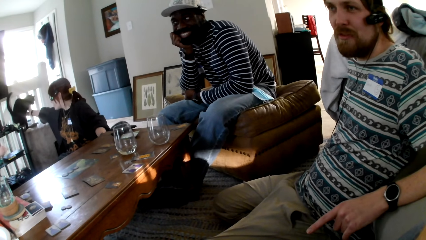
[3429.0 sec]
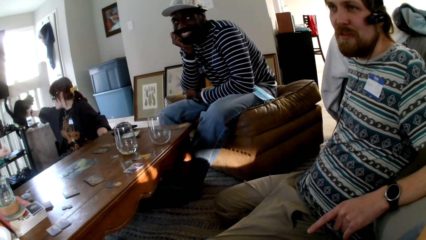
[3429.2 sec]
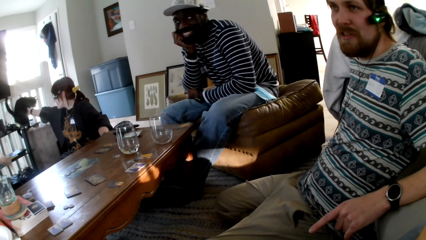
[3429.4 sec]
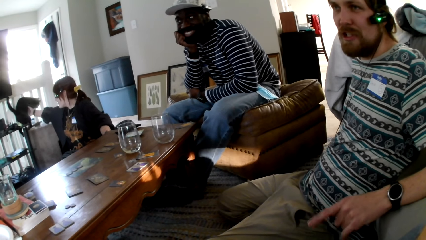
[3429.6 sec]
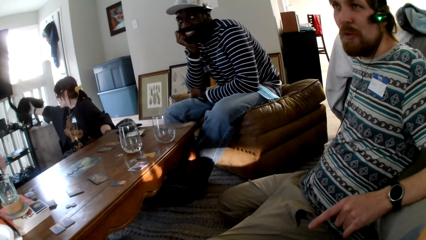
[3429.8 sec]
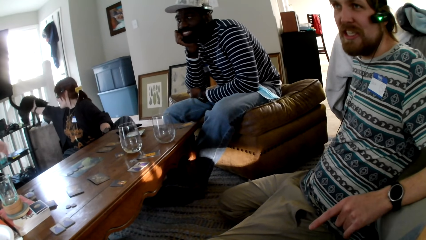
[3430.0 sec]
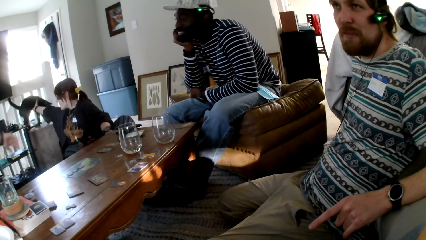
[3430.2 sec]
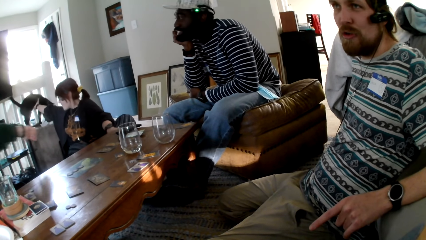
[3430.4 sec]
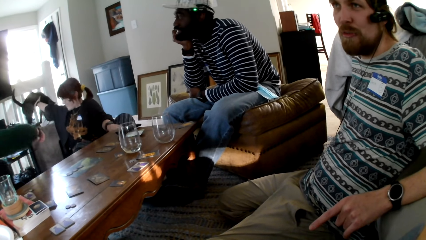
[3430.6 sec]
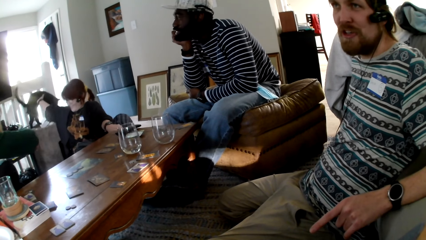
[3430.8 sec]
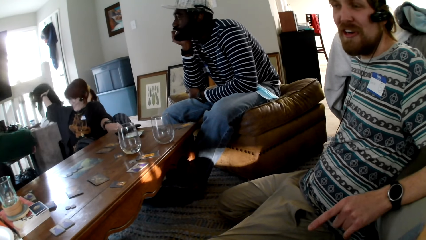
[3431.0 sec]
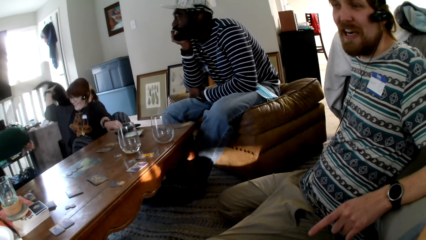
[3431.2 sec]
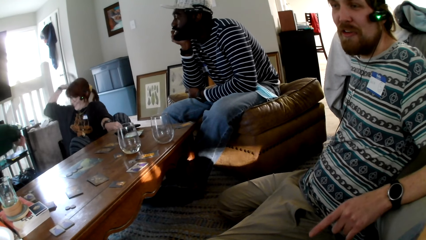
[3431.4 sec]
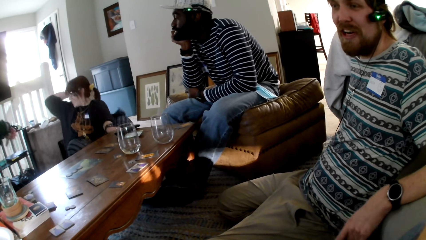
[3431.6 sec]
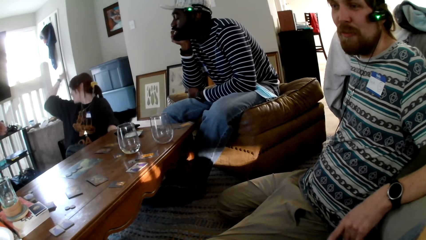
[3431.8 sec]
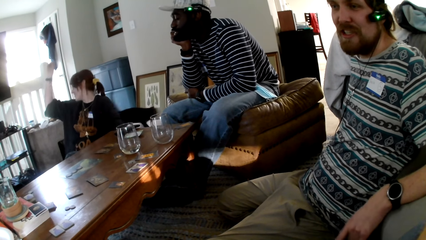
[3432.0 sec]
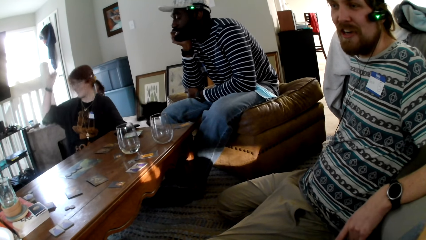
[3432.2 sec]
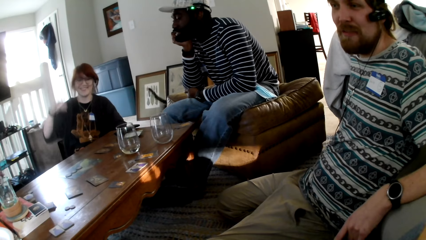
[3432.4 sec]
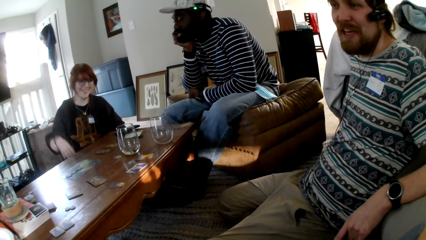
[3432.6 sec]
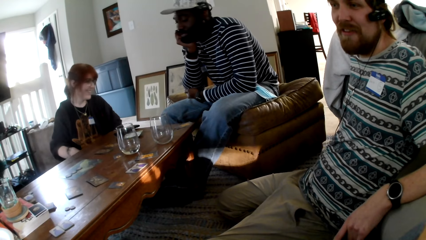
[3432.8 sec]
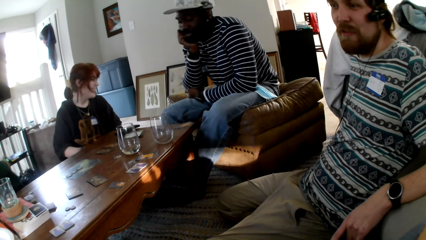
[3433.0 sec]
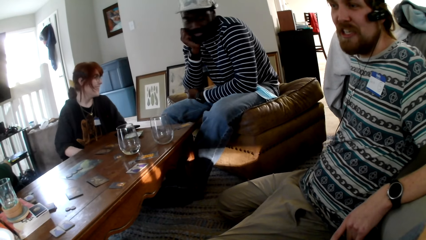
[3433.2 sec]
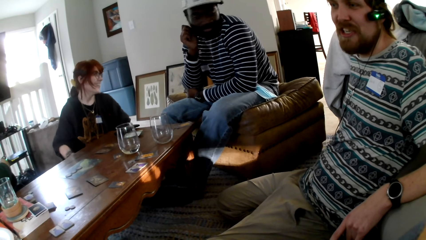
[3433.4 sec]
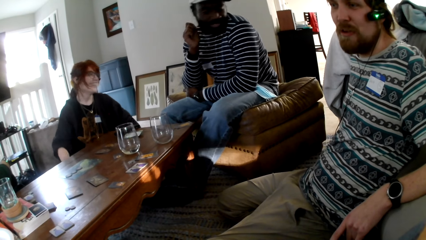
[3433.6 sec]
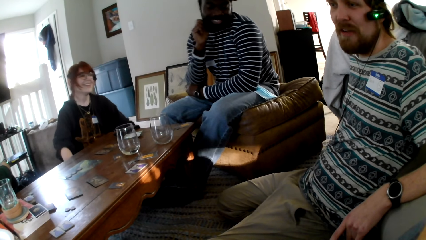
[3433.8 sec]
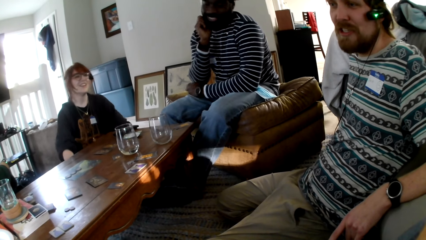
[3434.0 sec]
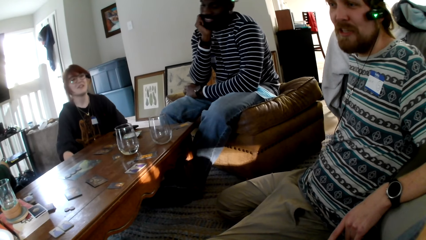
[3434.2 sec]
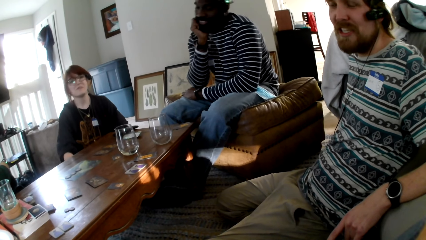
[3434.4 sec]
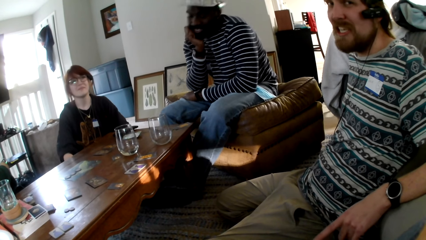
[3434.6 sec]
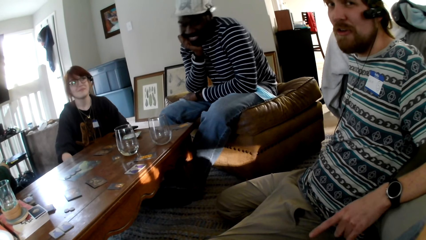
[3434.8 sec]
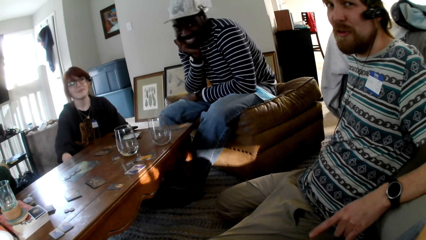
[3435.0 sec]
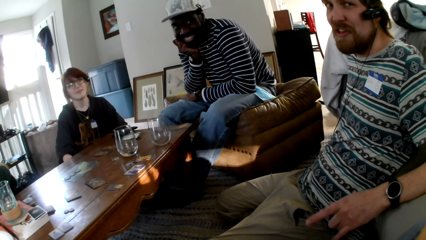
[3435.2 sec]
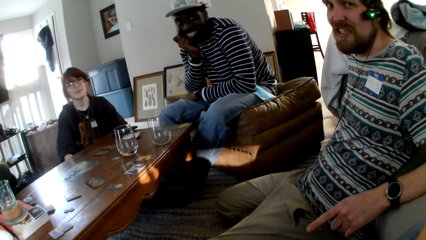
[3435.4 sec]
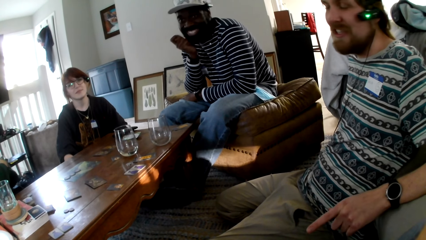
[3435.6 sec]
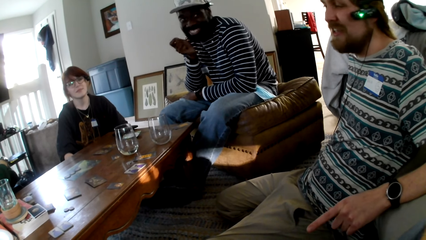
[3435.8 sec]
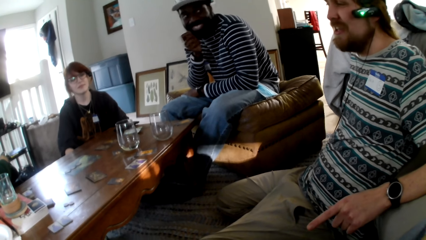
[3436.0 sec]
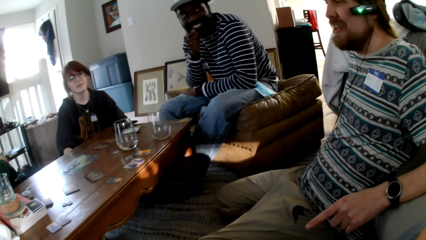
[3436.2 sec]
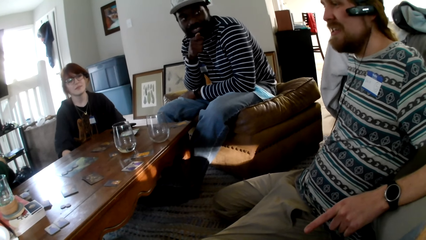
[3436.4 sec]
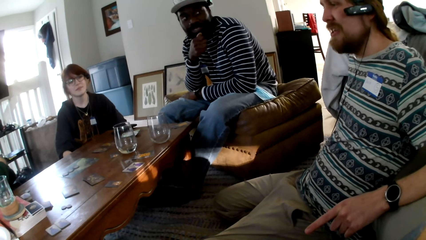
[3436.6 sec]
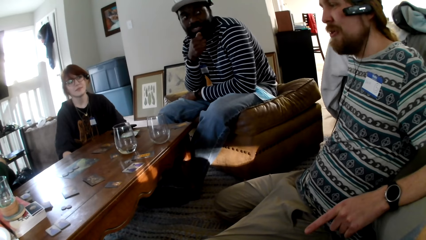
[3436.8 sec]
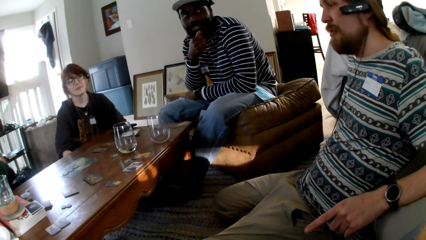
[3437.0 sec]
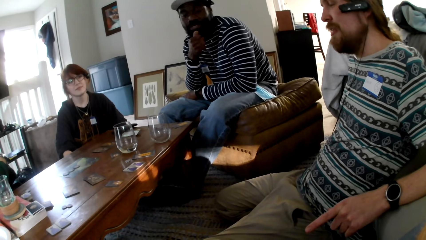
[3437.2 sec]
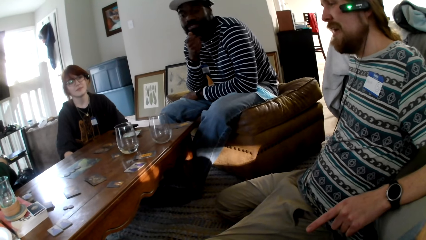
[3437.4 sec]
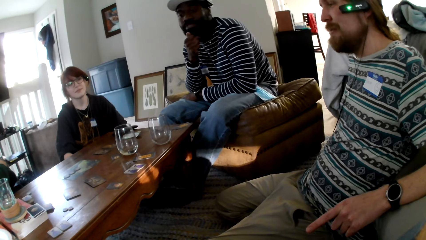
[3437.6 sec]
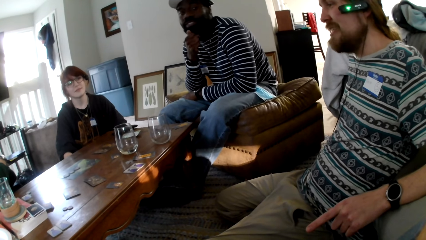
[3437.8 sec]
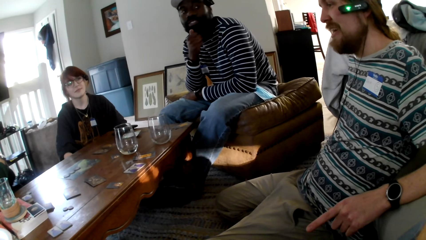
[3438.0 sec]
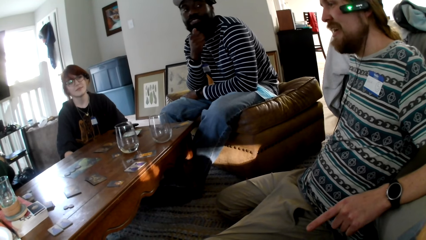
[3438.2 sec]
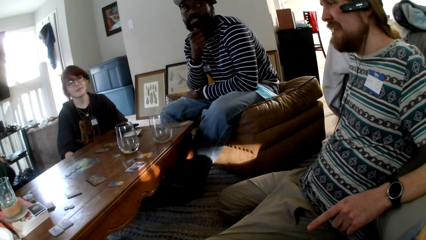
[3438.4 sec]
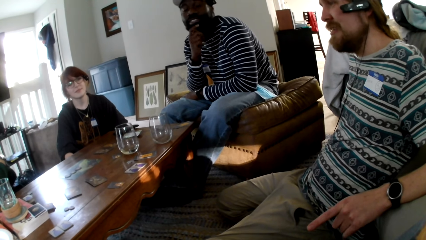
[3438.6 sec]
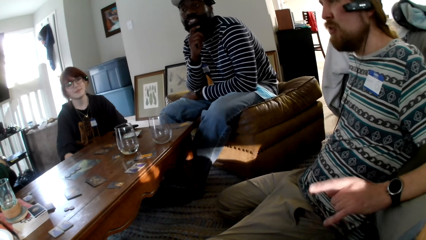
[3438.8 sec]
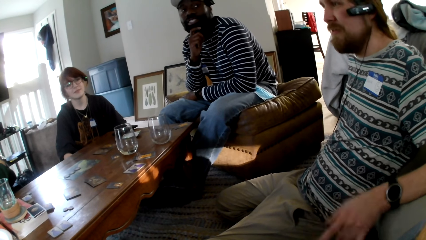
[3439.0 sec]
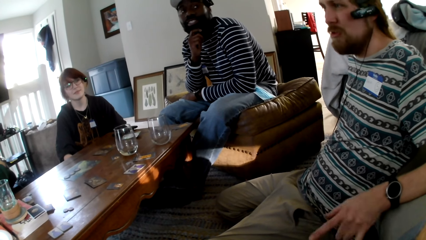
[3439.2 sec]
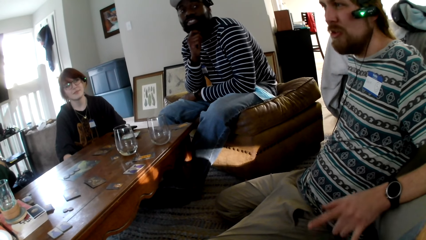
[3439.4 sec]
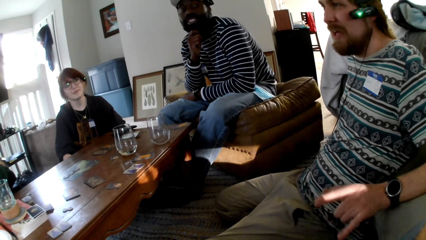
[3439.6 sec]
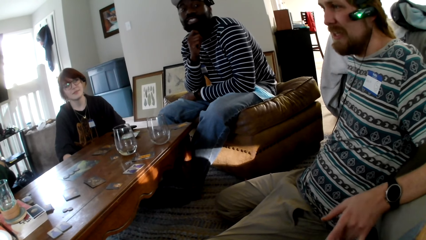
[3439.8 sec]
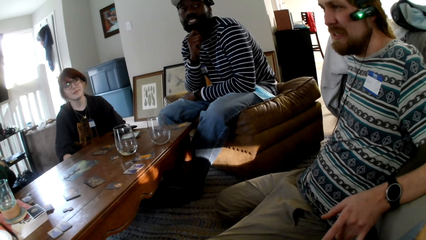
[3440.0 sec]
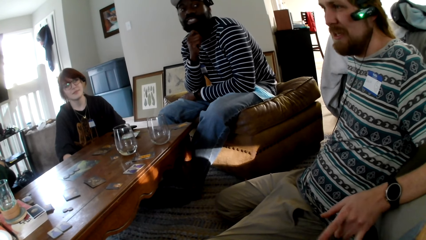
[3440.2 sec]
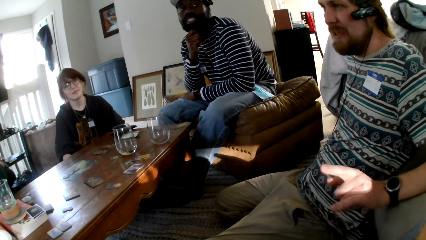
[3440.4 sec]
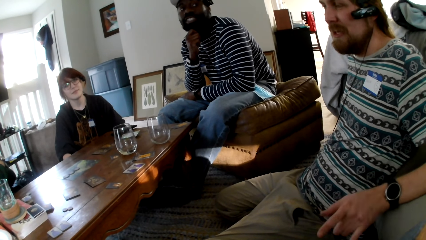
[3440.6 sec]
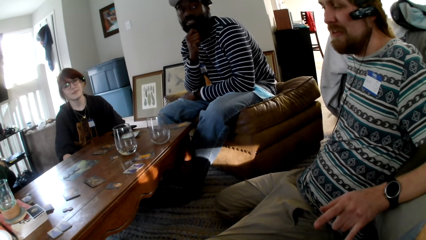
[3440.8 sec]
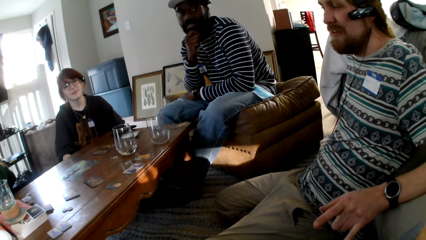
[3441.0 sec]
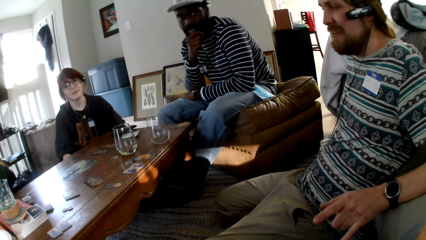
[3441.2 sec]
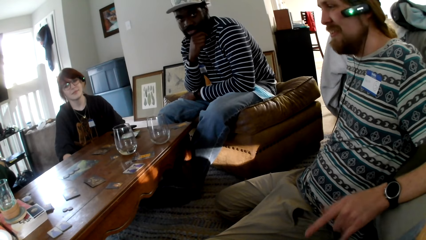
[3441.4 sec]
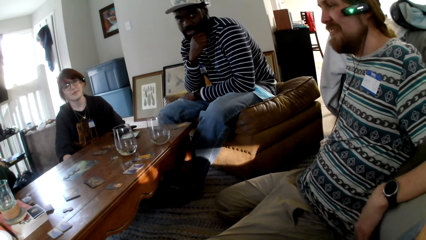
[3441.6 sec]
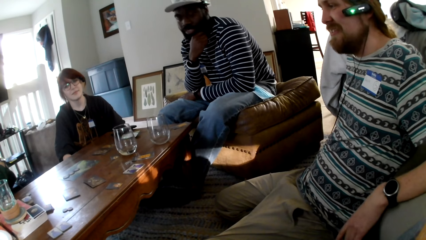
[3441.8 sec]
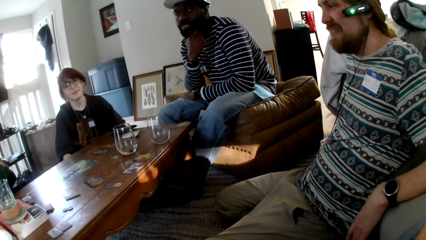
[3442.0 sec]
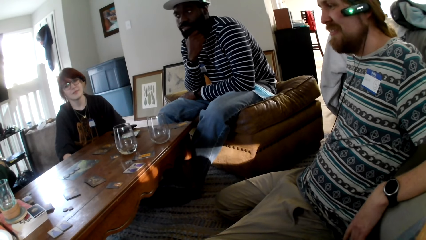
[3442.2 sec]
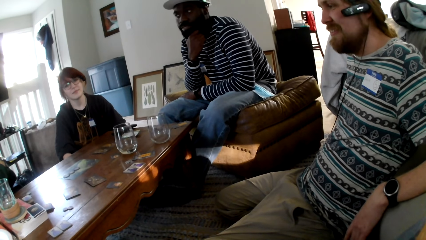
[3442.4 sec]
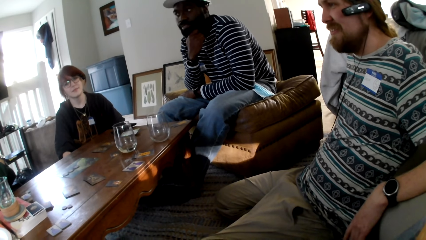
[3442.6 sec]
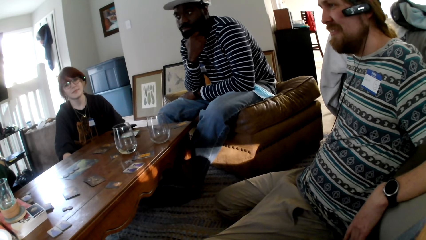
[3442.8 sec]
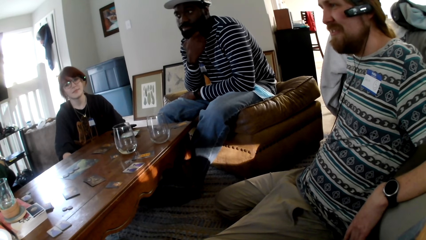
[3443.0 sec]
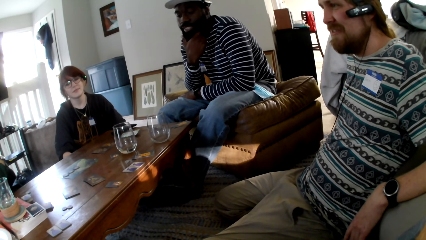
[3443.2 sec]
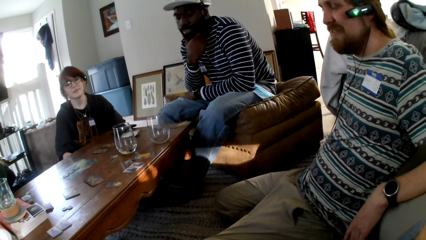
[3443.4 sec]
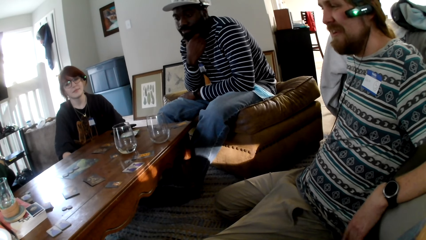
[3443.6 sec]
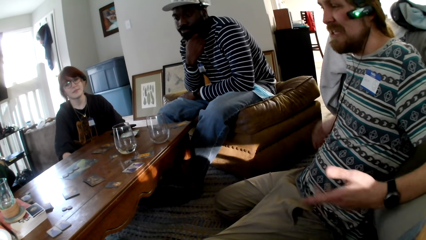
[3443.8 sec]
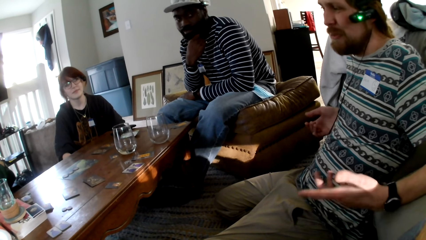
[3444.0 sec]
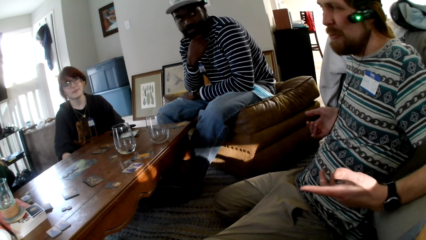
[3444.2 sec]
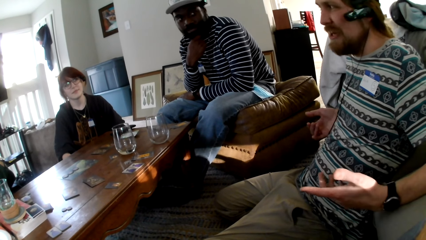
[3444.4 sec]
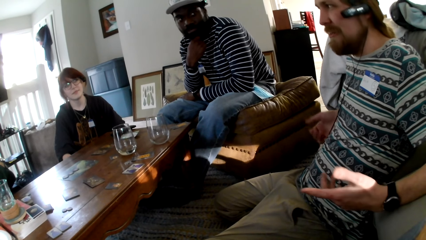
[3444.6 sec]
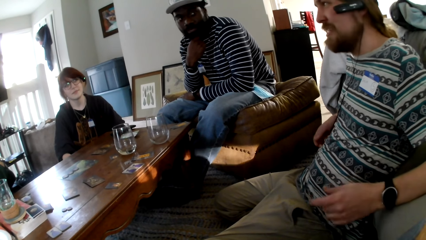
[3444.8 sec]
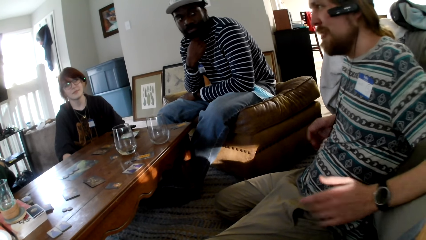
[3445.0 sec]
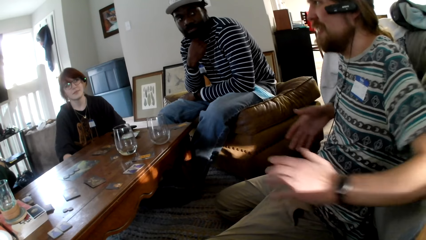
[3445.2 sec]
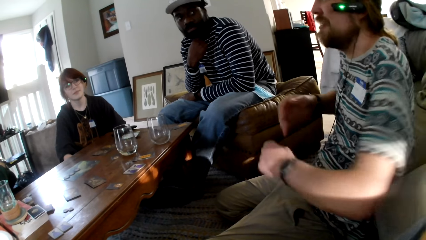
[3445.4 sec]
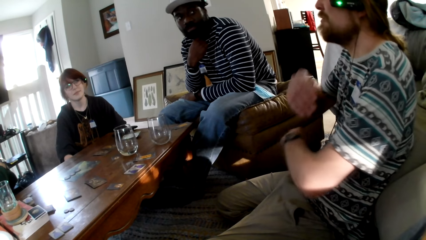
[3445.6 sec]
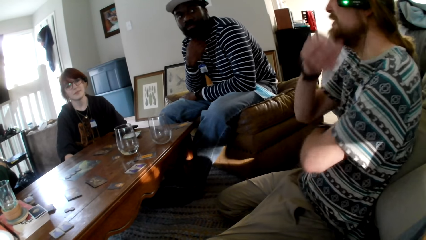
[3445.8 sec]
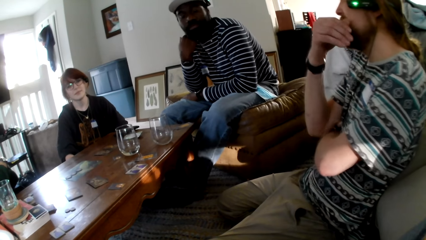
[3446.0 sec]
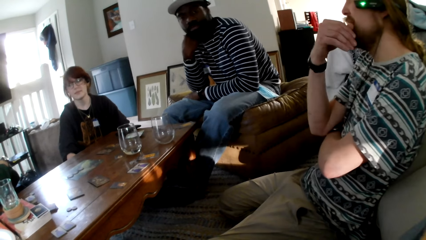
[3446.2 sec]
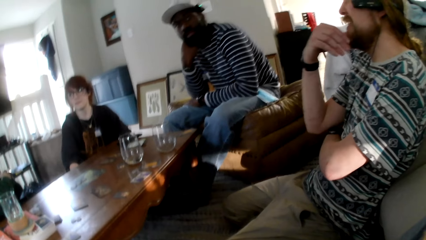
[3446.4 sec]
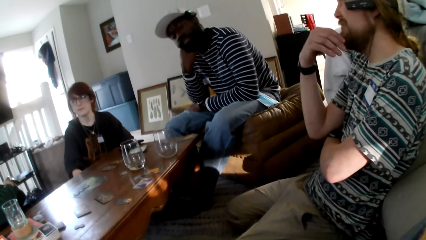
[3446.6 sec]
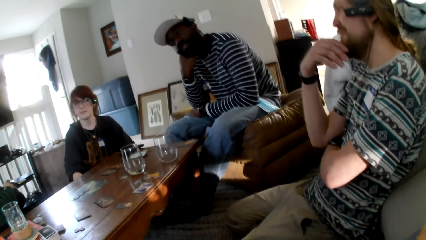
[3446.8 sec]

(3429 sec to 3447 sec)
A person touches the cat. Another person leans his chin in his hand. Another person talks. The second person touches his beard. The third person moves his left hand. He moves his left hand again.
